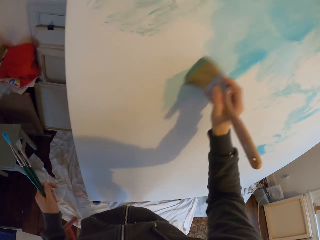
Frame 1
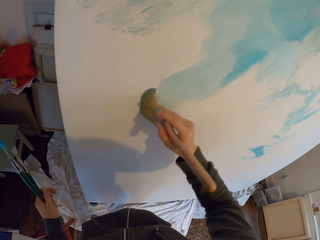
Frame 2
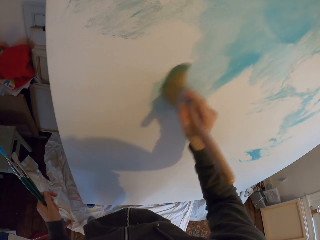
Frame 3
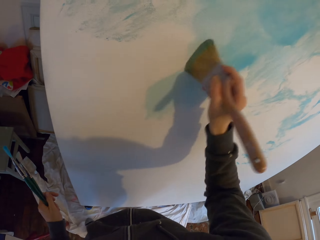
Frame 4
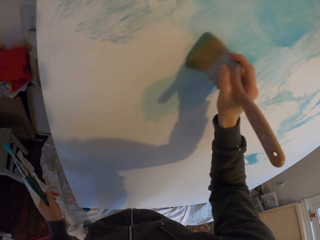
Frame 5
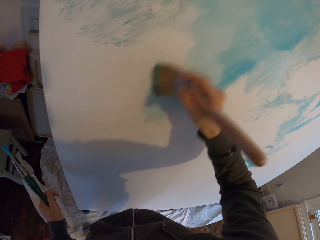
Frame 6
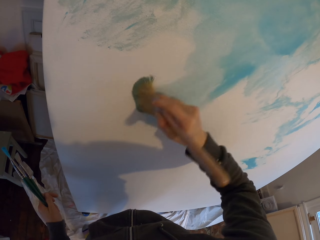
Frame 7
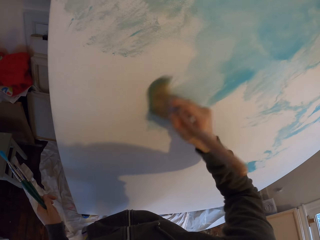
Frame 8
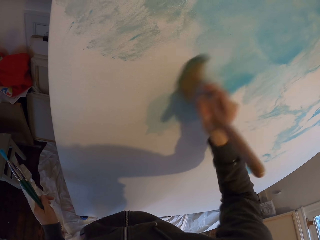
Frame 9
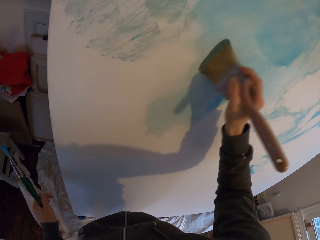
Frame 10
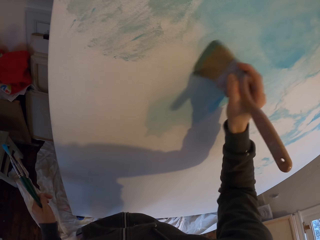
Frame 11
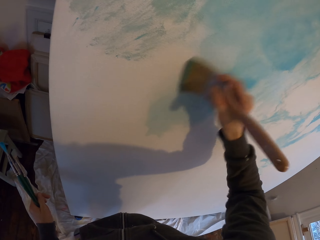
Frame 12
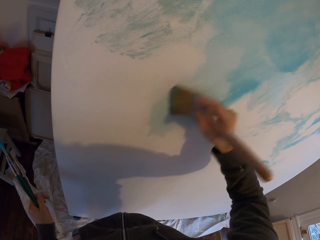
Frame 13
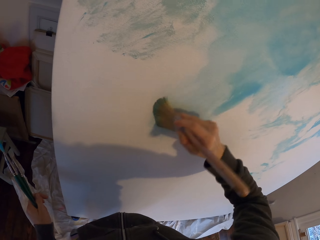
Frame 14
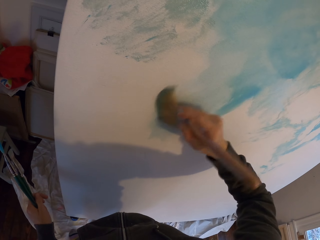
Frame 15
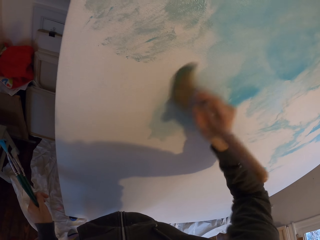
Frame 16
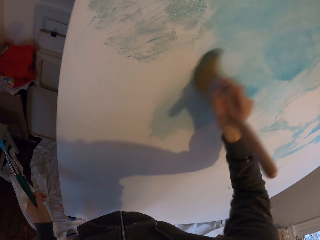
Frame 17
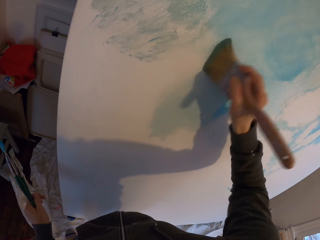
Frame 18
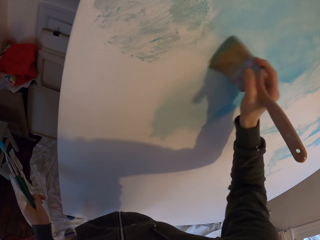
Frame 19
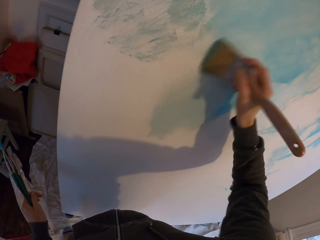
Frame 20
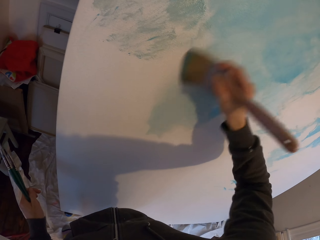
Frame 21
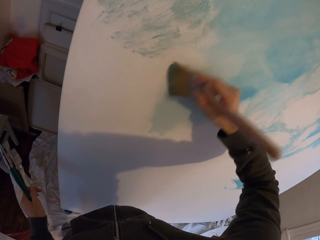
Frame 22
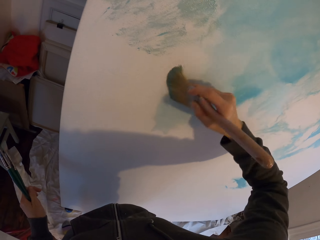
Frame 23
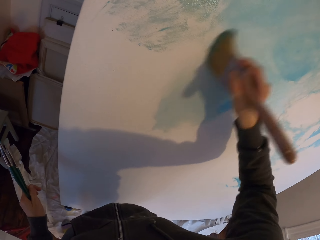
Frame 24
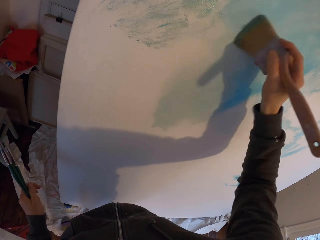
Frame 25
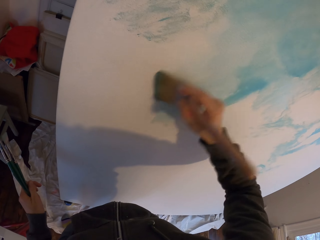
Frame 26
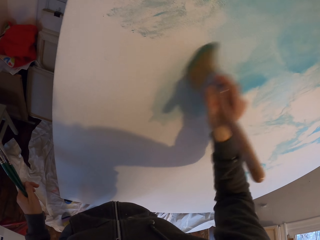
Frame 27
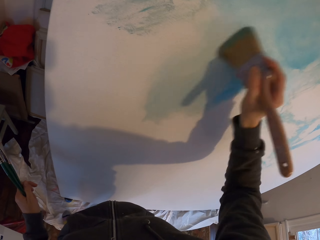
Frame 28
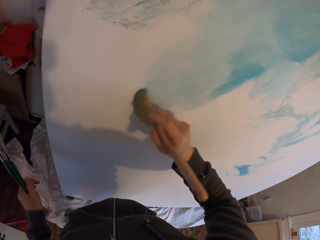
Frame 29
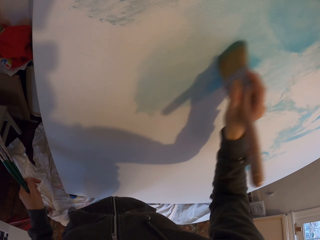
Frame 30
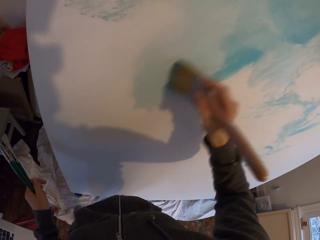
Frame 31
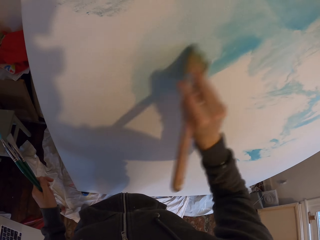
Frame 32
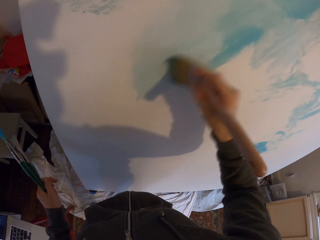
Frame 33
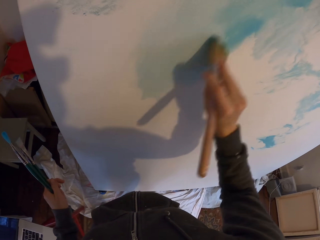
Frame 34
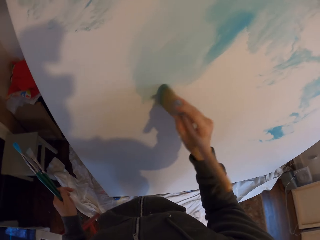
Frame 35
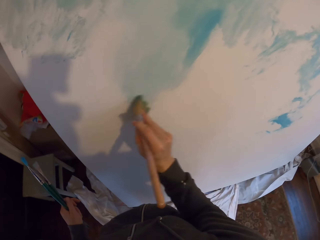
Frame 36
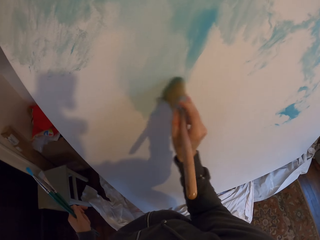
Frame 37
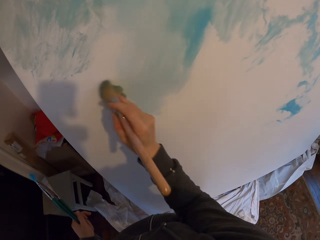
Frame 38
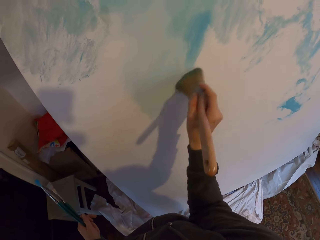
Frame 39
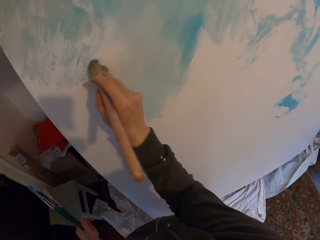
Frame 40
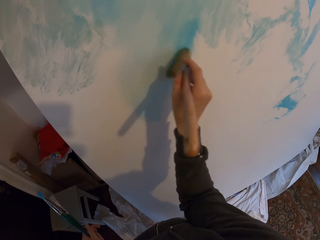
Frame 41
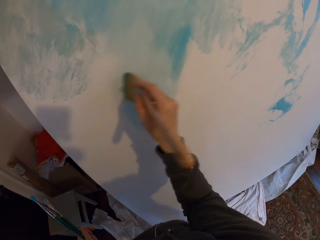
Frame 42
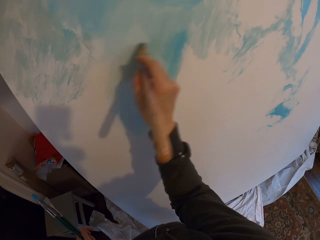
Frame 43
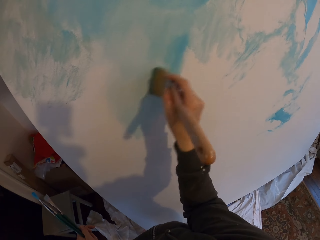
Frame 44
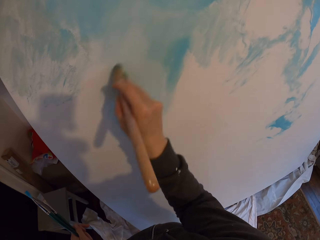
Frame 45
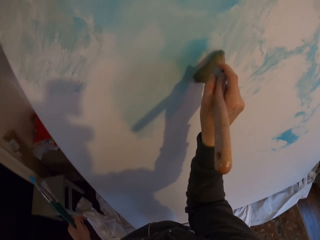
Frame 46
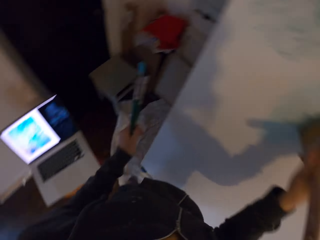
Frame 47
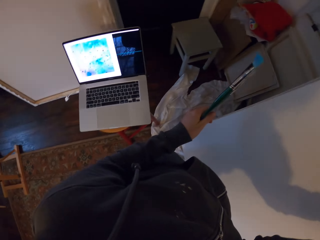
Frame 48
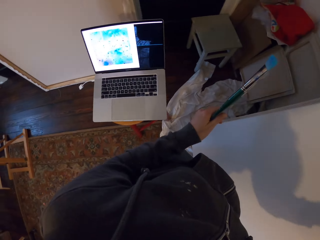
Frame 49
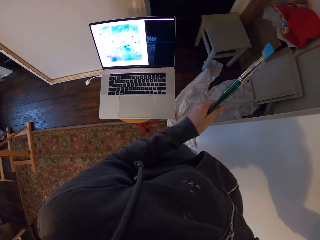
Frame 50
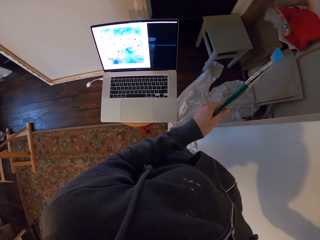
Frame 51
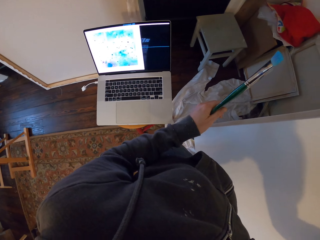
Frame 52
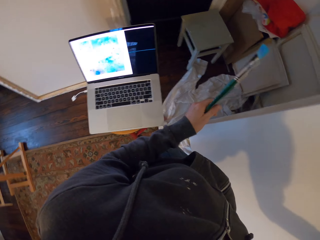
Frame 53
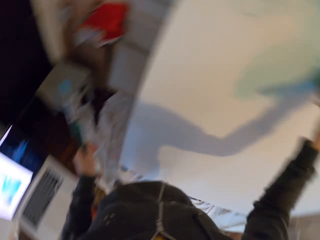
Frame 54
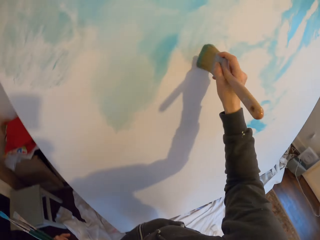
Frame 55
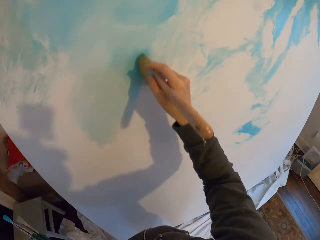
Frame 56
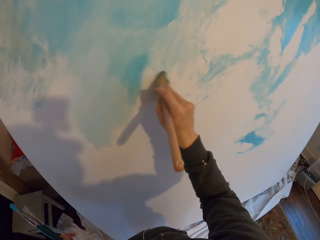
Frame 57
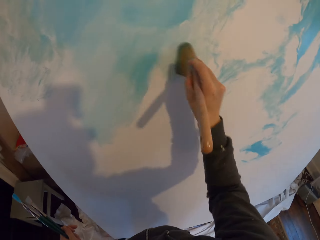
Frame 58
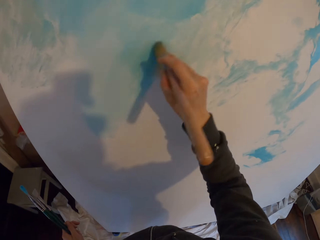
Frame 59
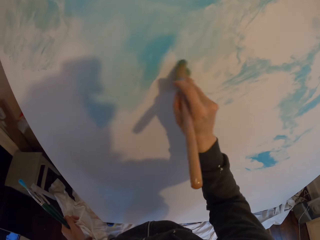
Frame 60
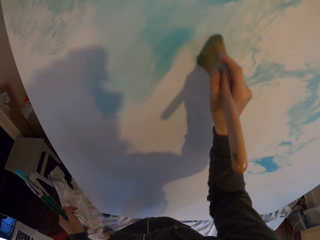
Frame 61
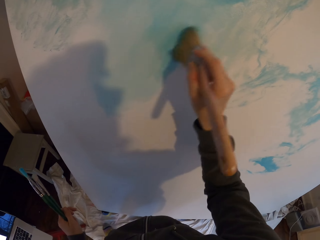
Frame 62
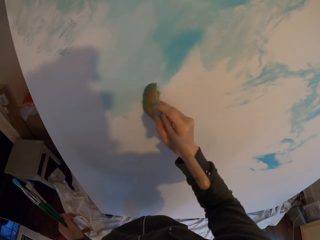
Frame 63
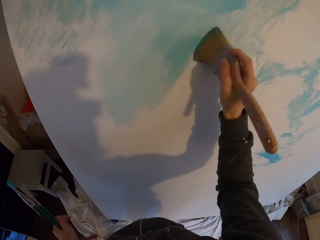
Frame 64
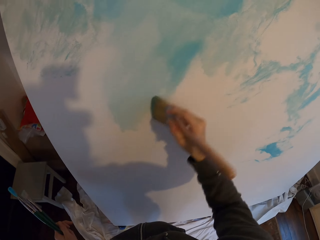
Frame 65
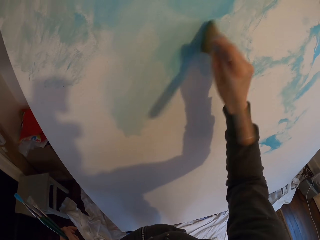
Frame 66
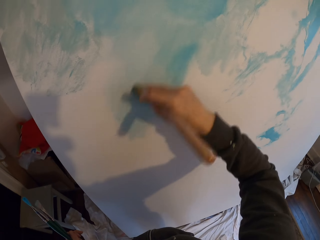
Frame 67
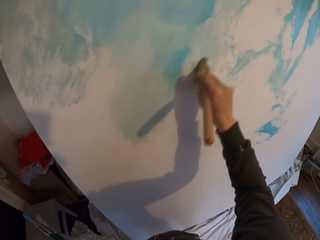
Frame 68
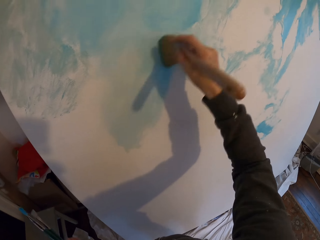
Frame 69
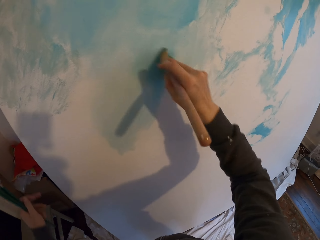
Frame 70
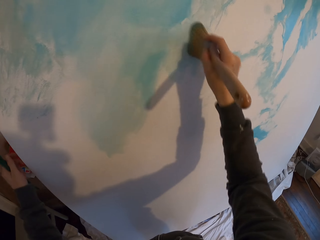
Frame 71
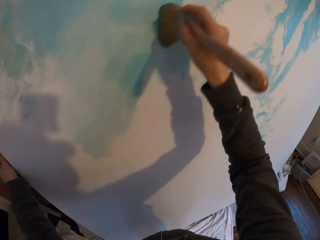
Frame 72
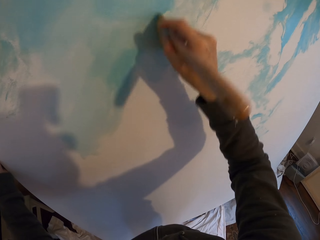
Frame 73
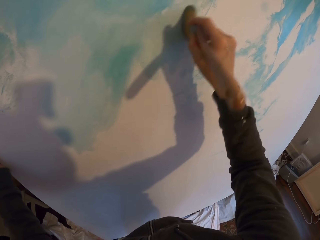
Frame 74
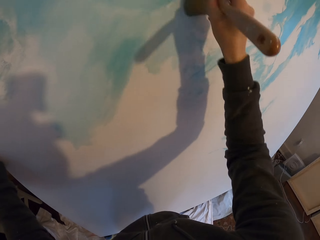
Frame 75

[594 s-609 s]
The camera wearer paints the board. They look at the laptop. They paint the board.

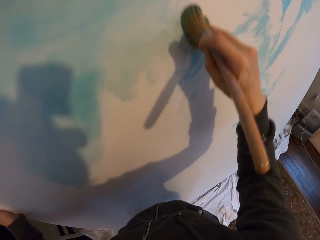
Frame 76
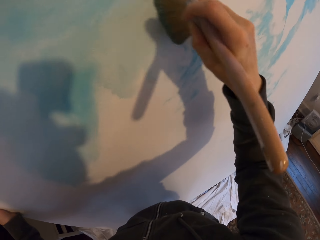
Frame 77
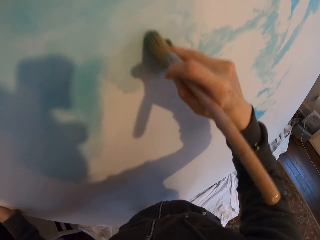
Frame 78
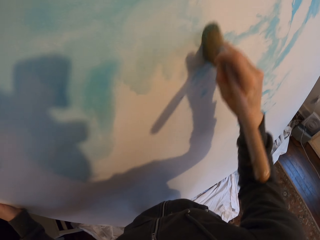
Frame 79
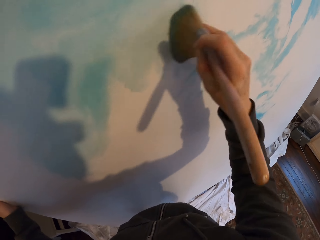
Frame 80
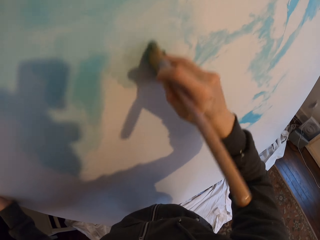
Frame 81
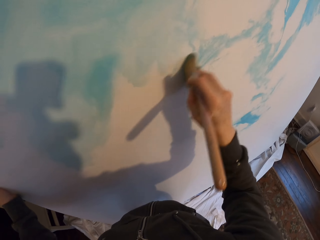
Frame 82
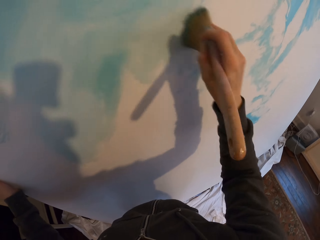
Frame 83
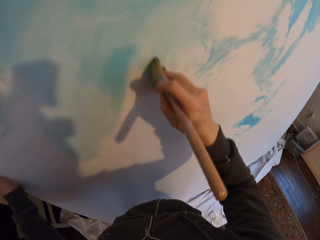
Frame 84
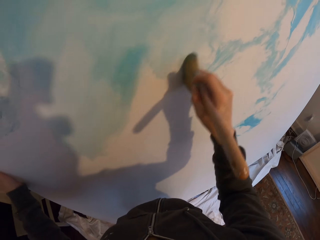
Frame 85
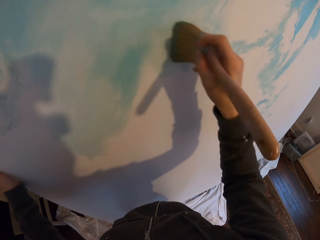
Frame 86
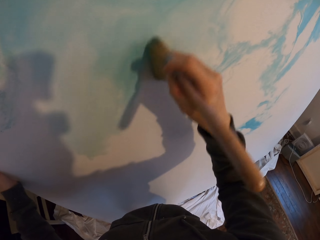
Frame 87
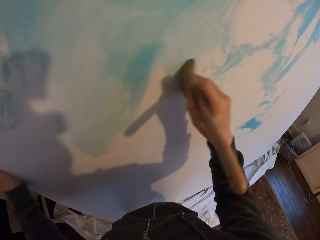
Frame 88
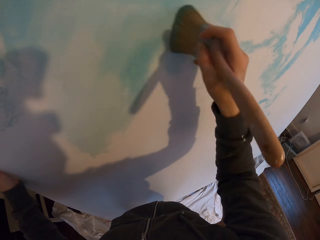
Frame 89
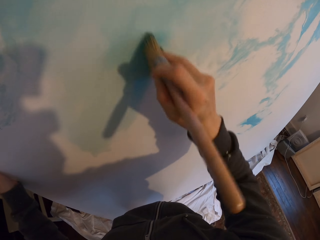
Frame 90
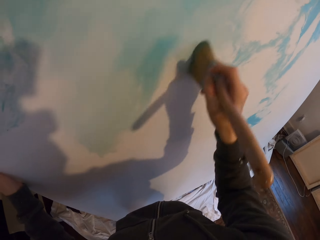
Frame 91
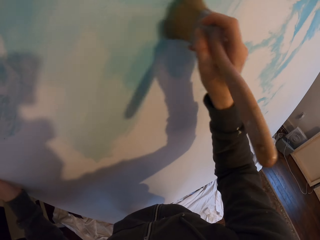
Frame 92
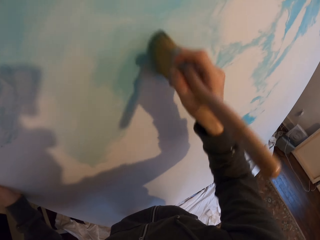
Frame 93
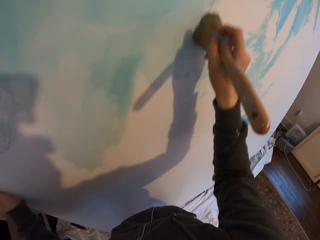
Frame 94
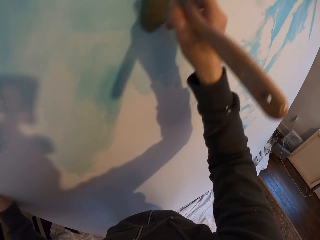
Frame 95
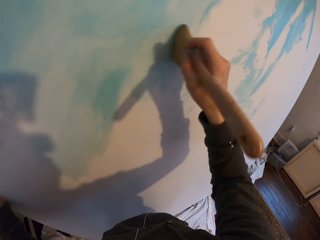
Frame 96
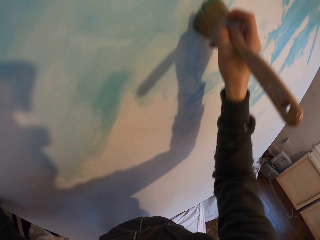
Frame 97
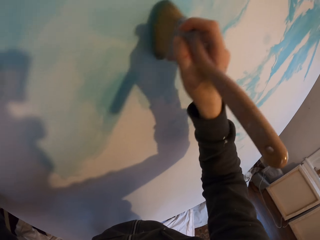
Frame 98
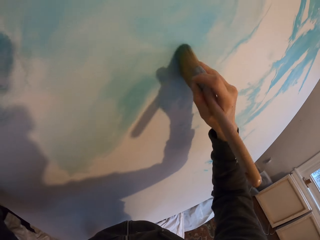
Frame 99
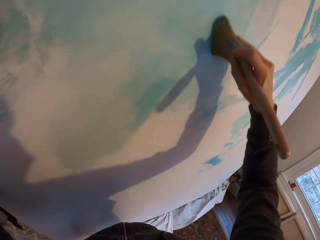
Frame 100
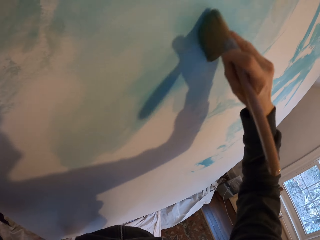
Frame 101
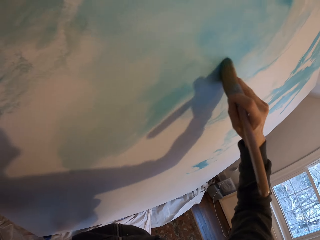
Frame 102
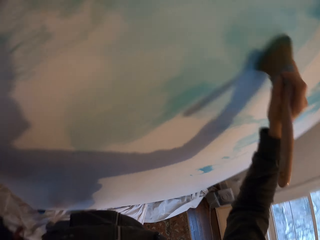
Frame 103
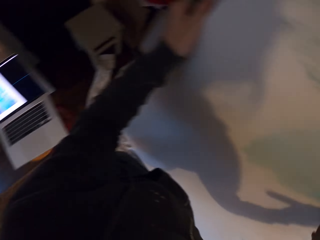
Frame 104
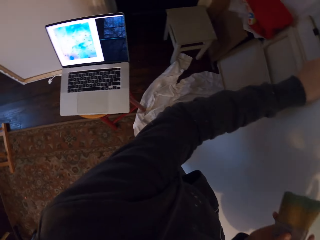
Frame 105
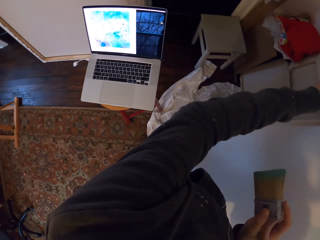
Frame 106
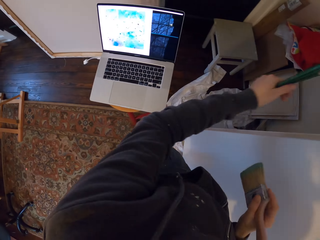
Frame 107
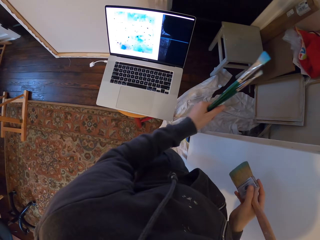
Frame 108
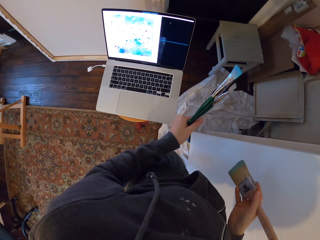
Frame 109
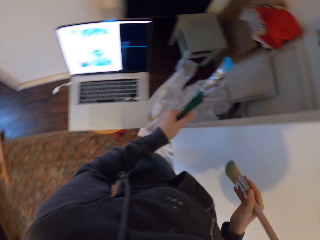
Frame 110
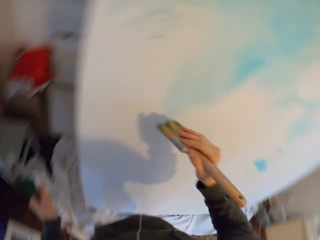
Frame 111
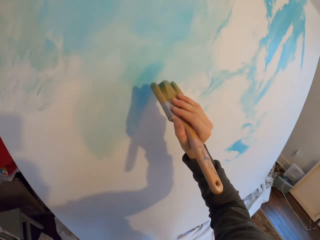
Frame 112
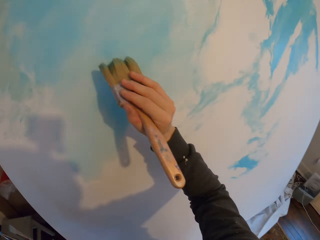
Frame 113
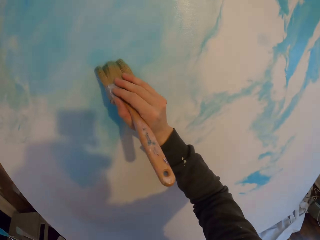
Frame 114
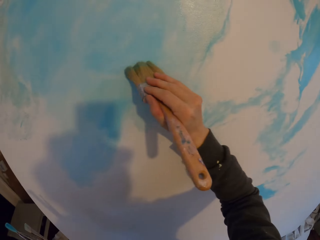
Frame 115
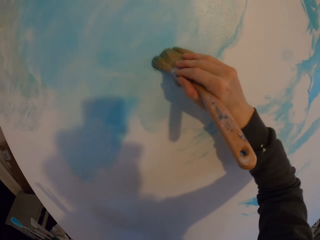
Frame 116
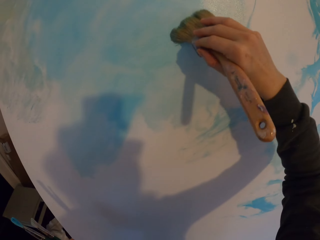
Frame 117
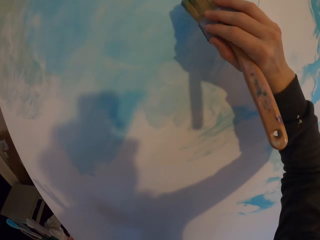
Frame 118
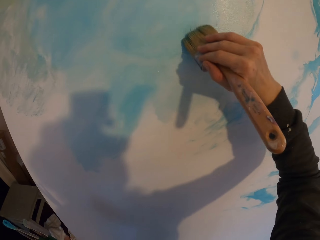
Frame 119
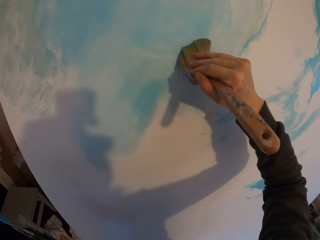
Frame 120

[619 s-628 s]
The camera wearer looks at the laptop. They paint the board.
